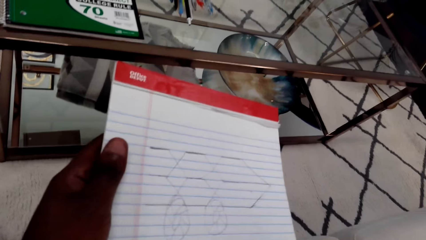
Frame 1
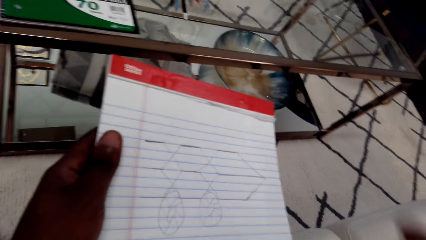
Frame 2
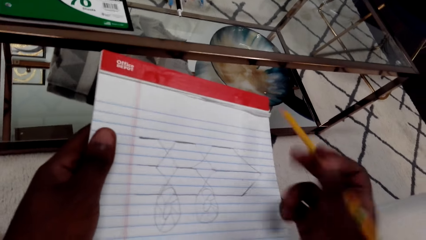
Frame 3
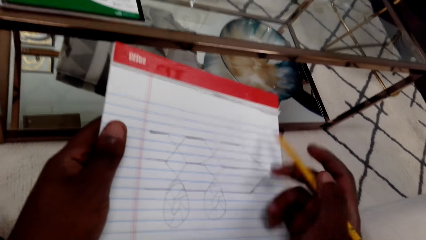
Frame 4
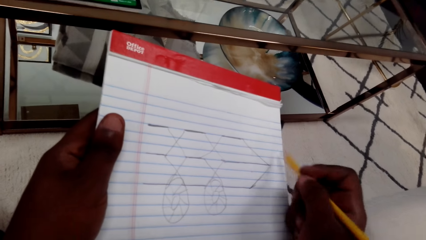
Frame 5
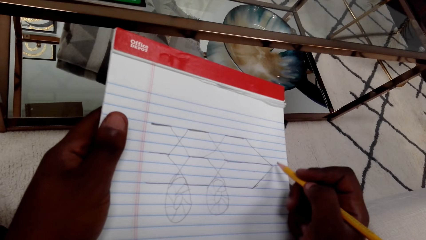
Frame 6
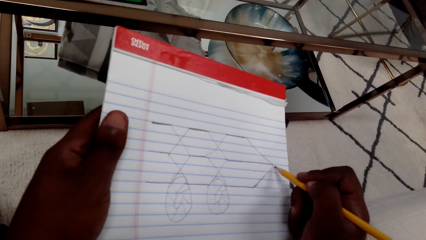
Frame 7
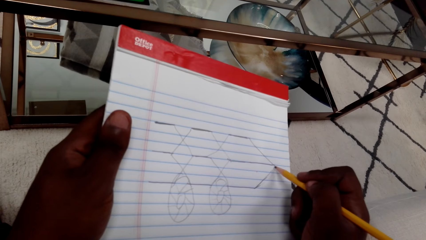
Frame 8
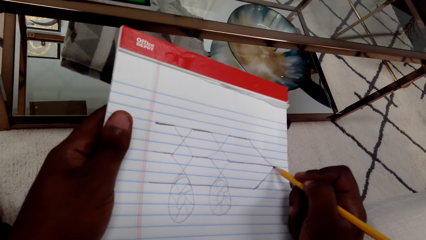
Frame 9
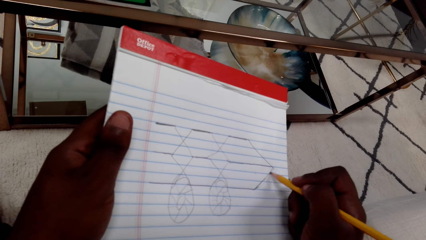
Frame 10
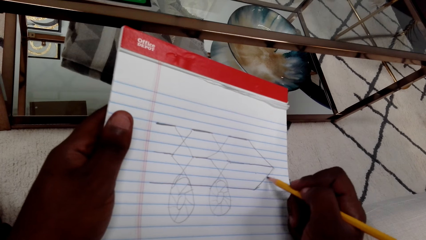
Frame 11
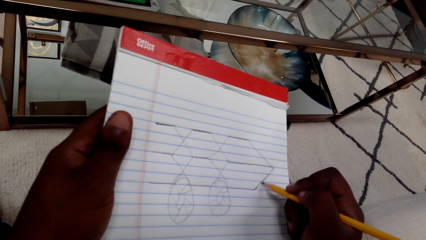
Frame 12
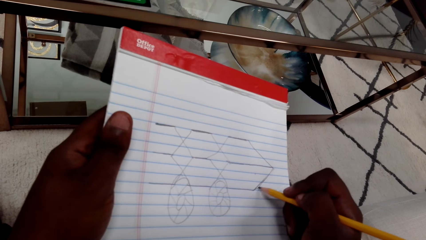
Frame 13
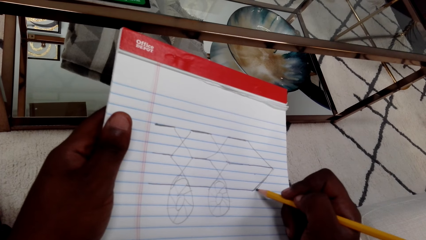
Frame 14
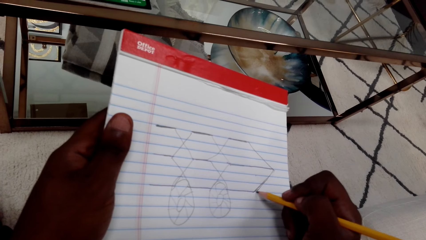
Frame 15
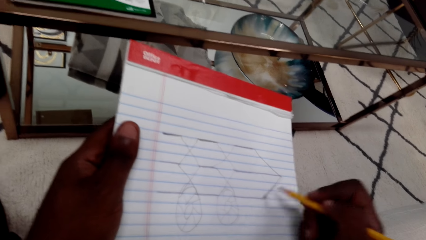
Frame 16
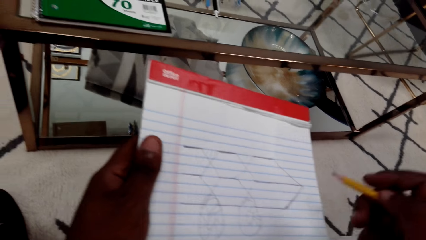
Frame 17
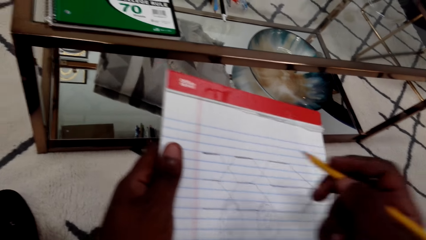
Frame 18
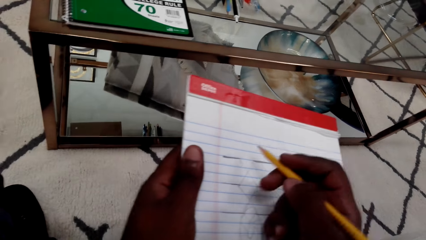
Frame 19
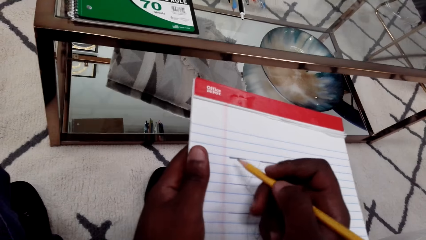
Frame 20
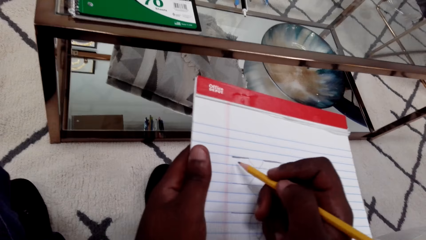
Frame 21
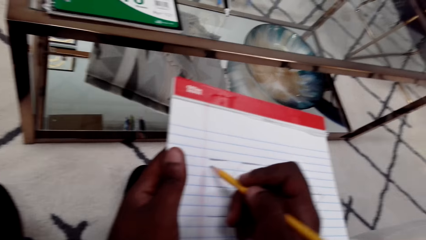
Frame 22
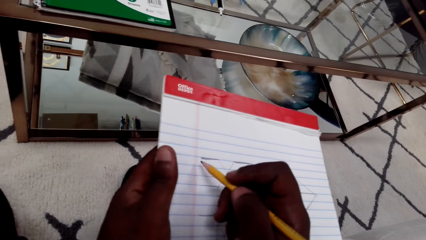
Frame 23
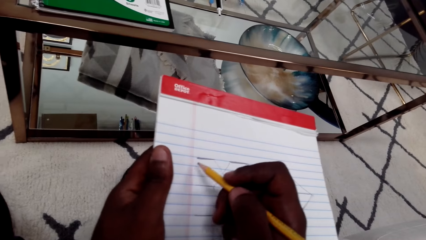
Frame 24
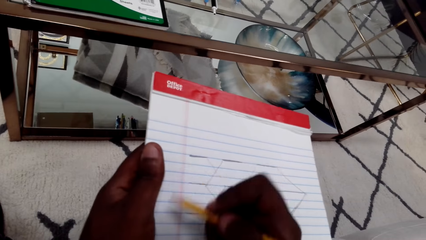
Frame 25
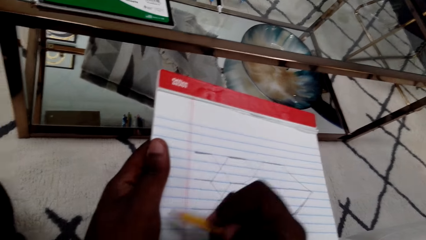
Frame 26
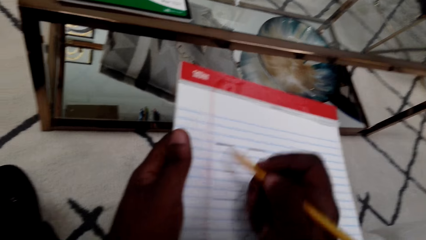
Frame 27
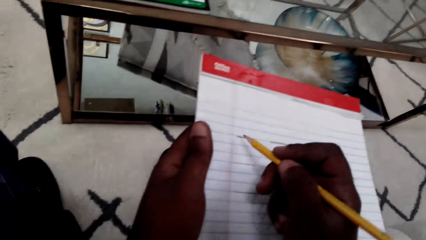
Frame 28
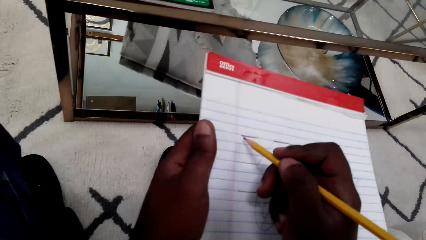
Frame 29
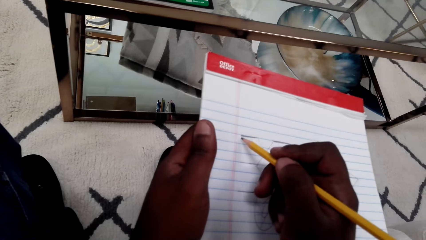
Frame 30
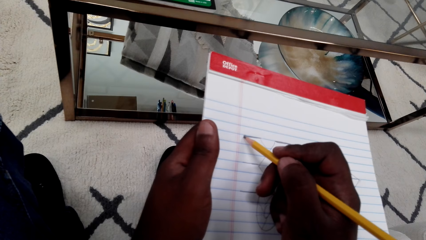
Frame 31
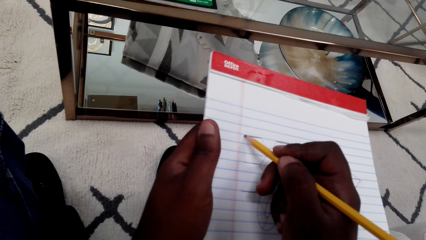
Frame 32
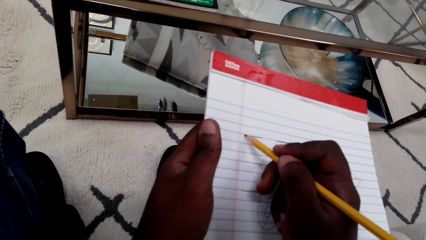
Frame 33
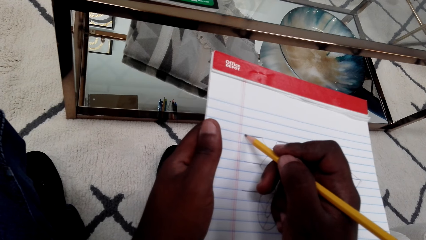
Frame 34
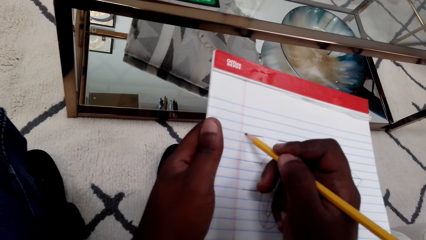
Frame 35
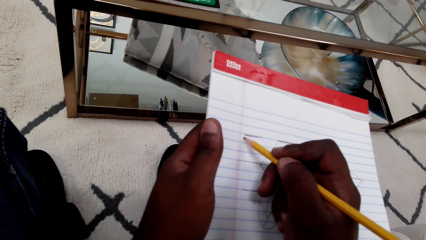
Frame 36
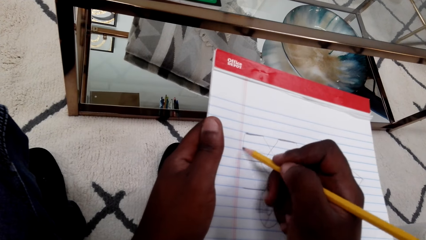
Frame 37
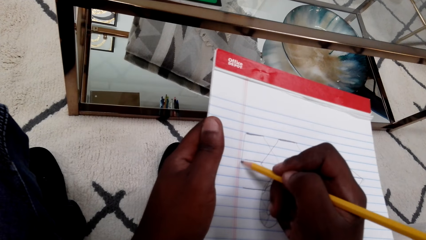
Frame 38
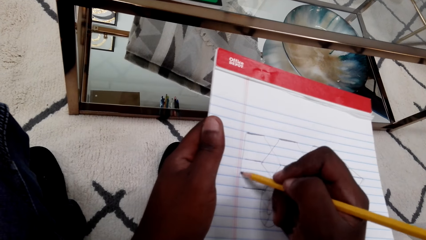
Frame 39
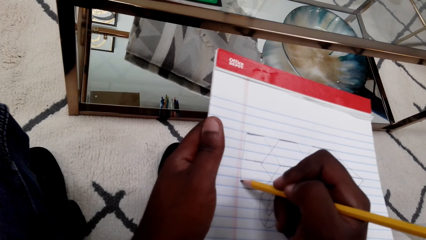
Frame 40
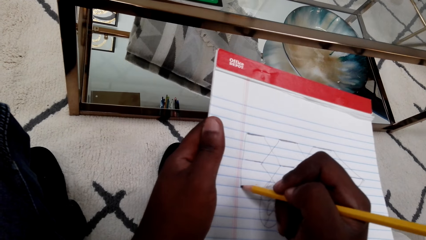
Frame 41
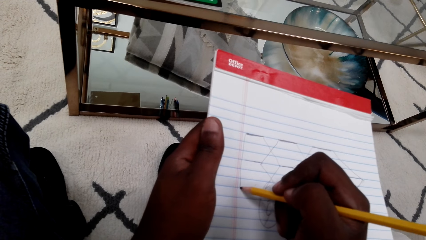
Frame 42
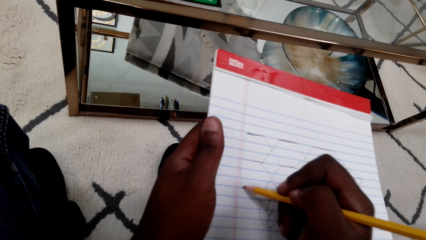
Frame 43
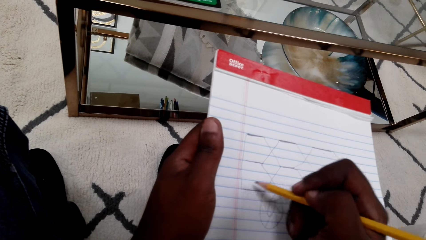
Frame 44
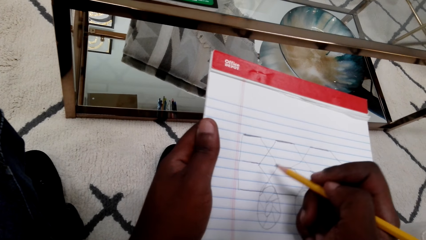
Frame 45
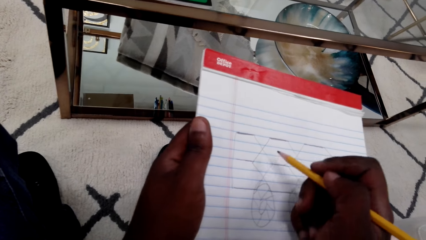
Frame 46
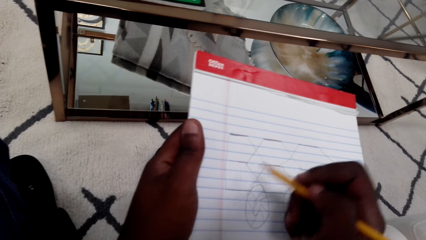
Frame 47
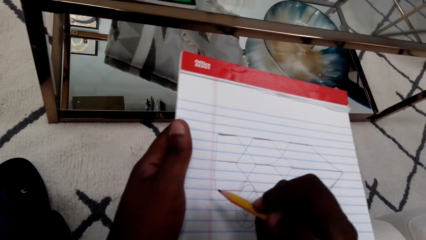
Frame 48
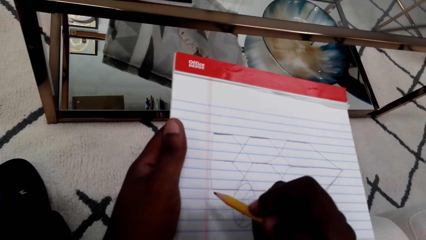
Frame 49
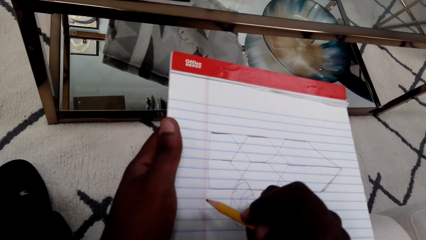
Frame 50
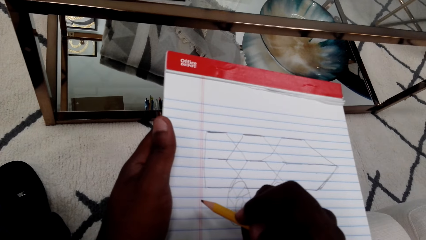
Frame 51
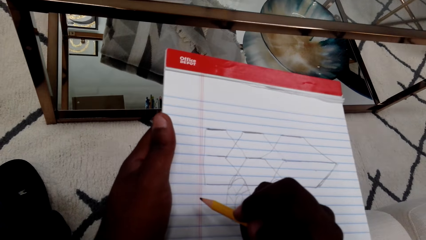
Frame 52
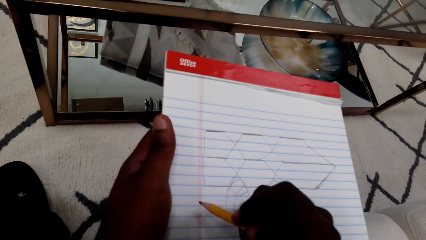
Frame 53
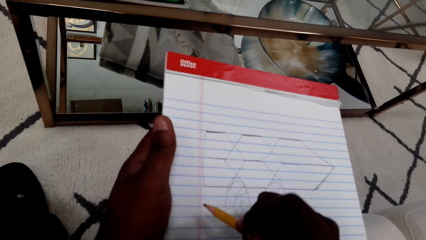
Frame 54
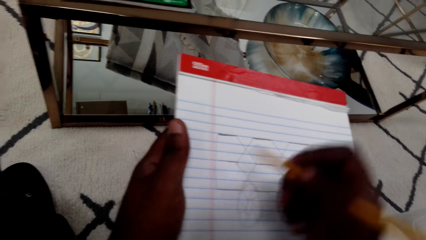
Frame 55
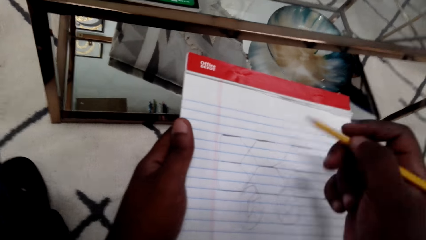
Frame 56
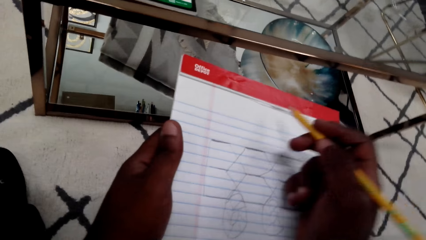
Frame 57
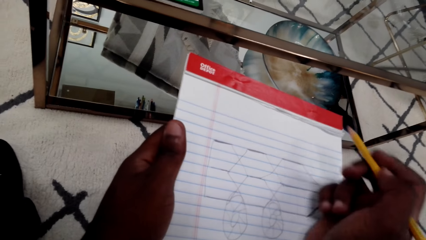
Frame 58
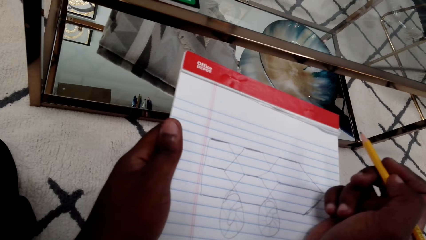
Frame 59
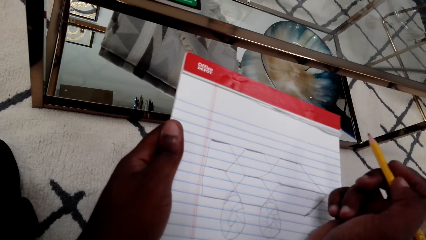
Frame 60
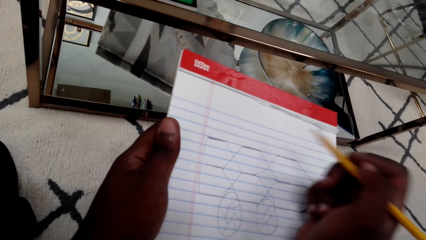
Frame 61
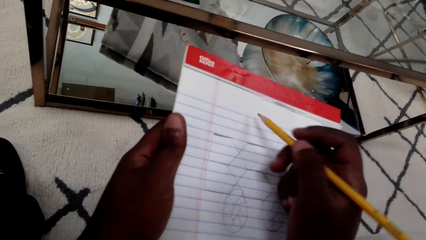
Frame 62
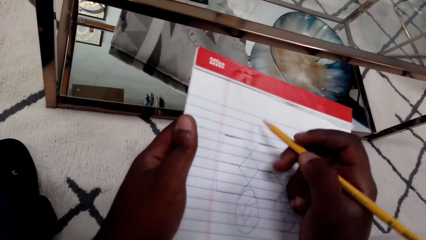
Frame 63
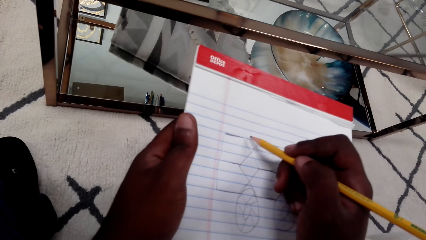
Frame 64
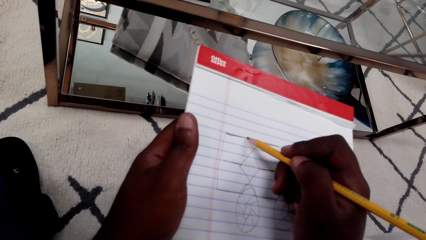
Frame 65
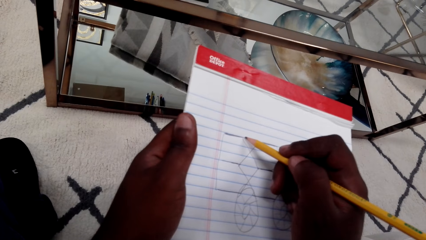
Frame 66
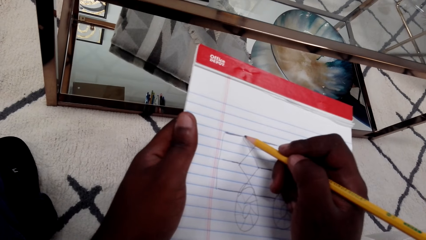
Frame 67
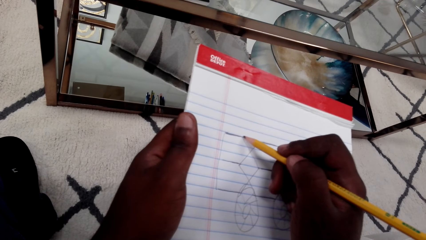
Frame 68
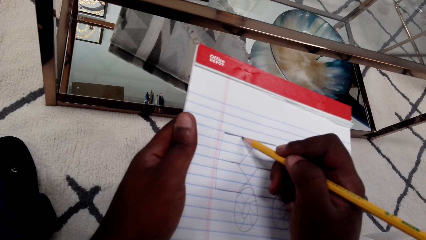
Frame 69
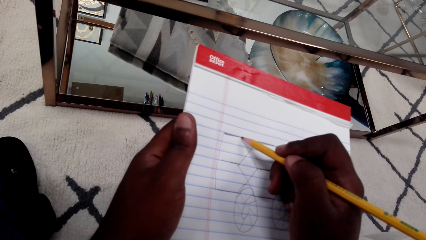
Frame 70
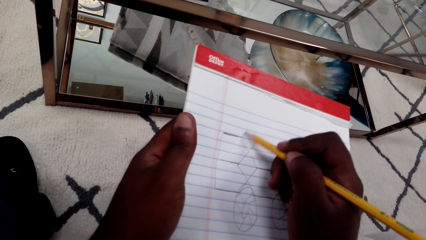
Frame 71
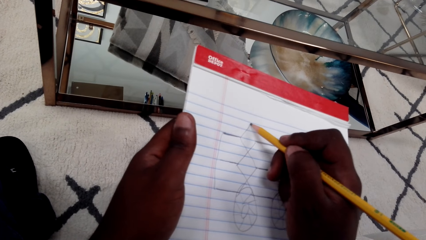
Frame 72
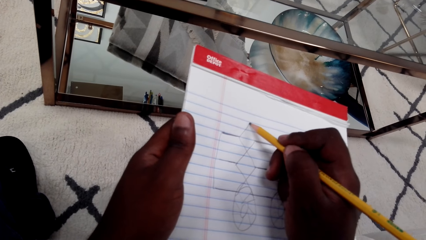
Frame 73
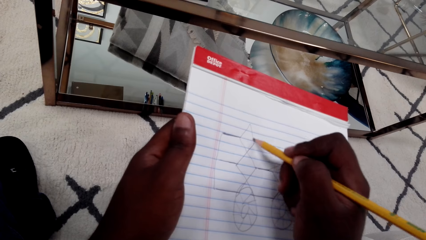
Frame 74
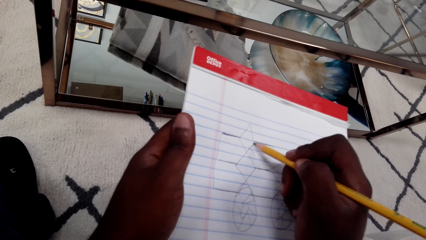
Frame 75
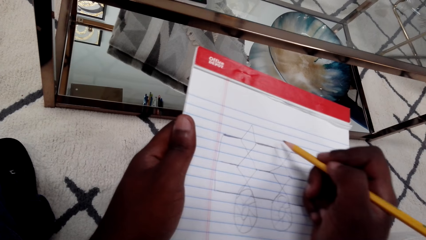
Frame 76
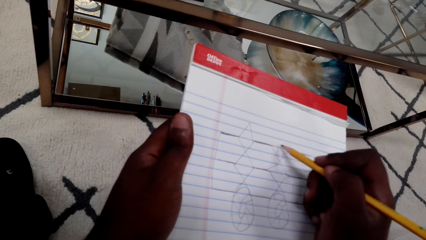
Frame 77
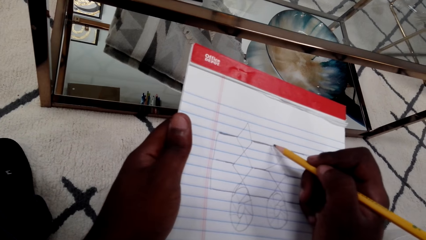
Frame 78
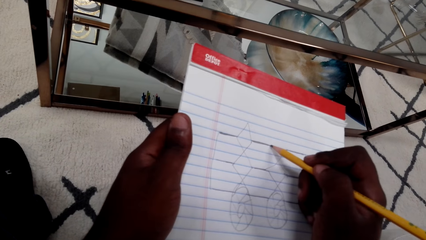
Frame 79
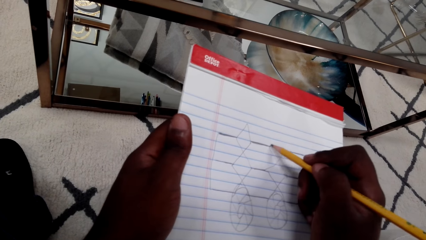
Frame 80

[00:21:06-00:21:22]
The camera wearer draws on the notepad with a pencil.
